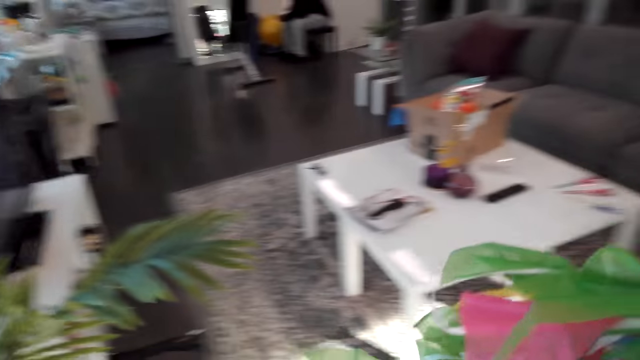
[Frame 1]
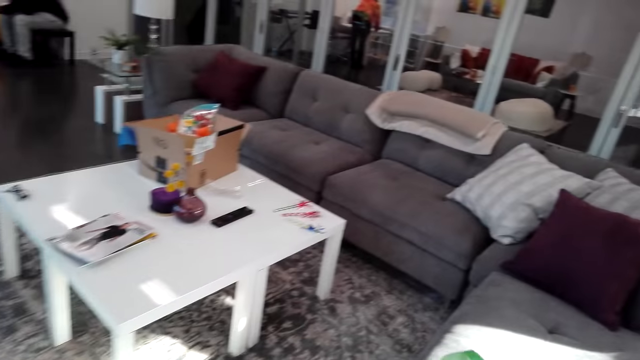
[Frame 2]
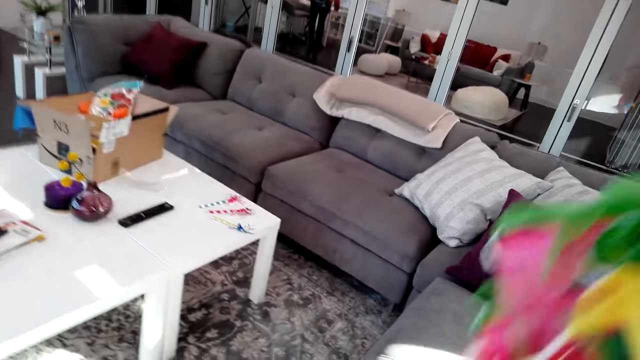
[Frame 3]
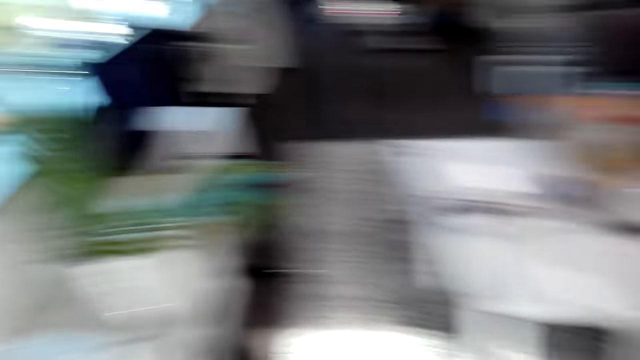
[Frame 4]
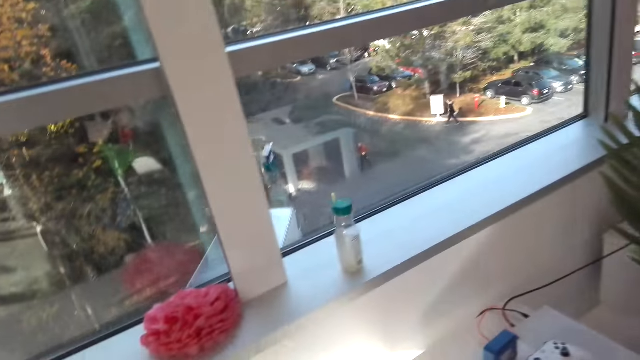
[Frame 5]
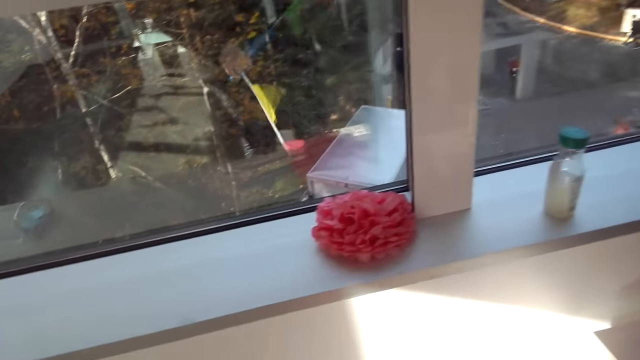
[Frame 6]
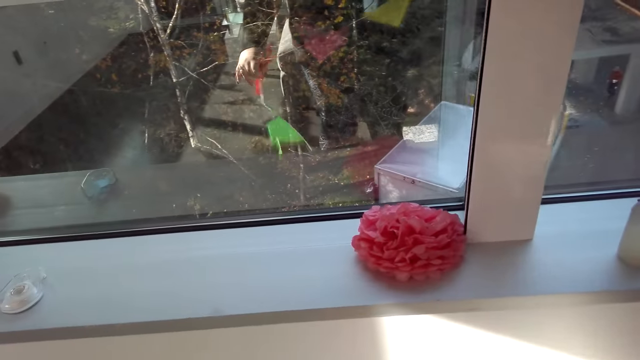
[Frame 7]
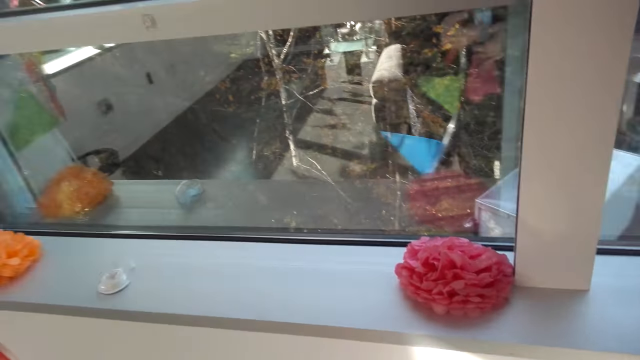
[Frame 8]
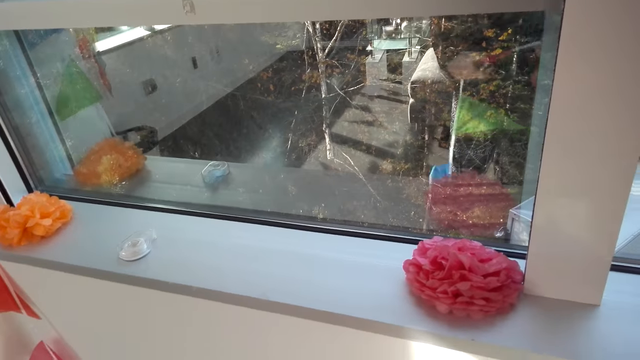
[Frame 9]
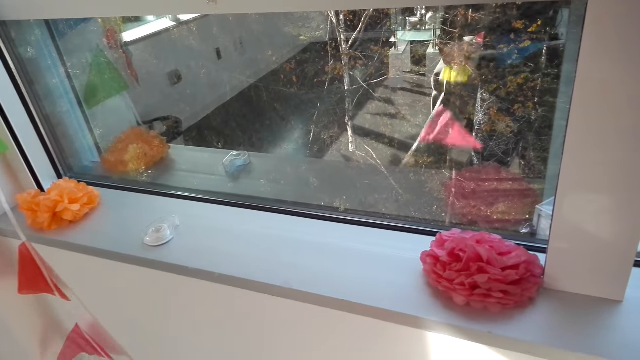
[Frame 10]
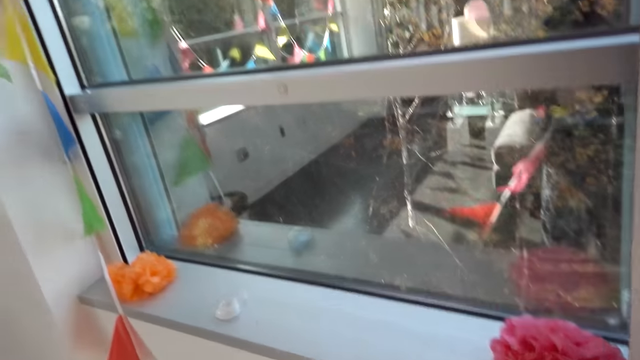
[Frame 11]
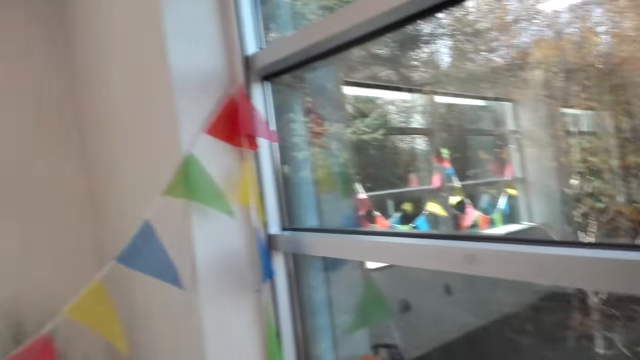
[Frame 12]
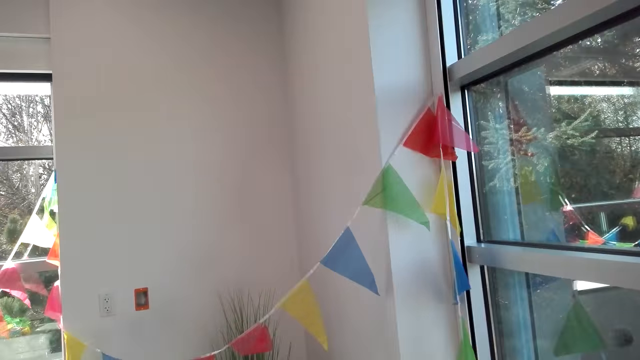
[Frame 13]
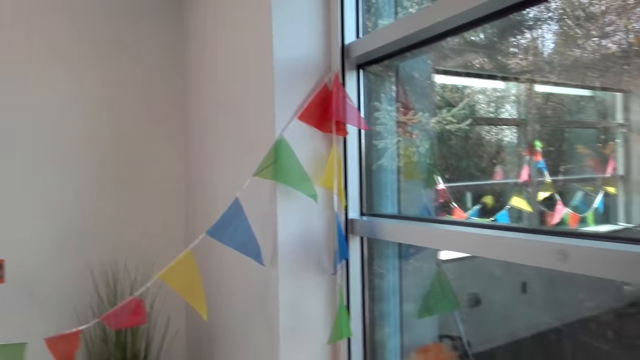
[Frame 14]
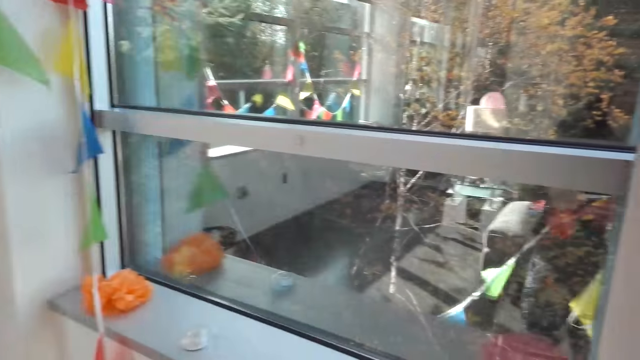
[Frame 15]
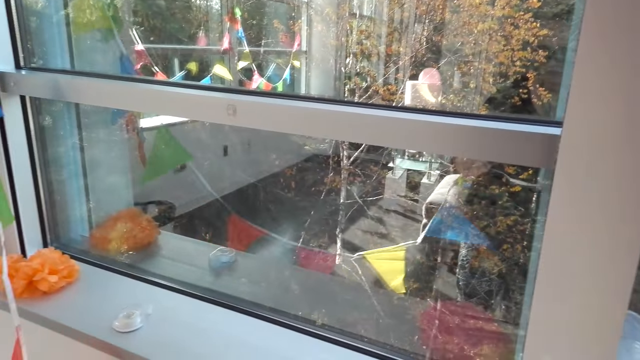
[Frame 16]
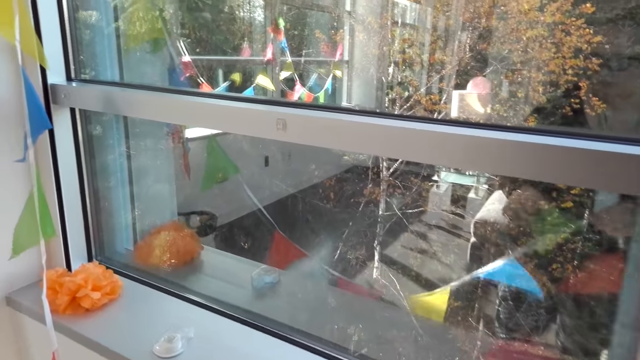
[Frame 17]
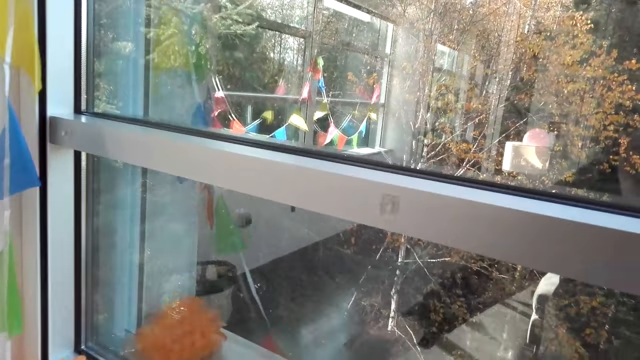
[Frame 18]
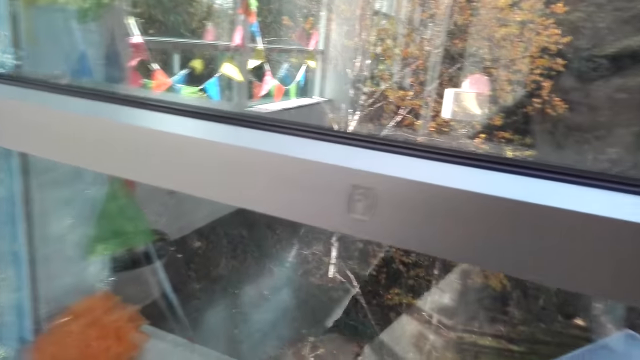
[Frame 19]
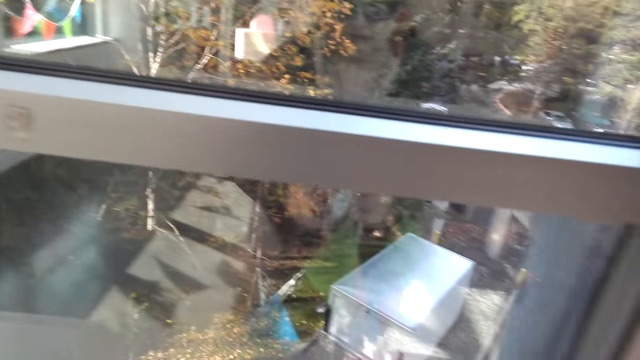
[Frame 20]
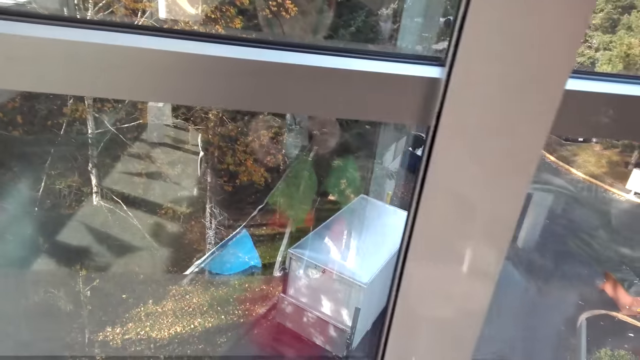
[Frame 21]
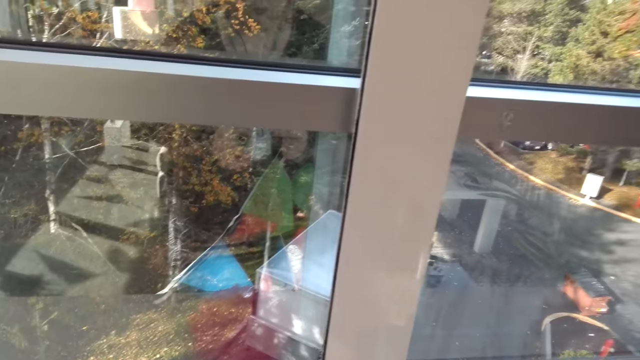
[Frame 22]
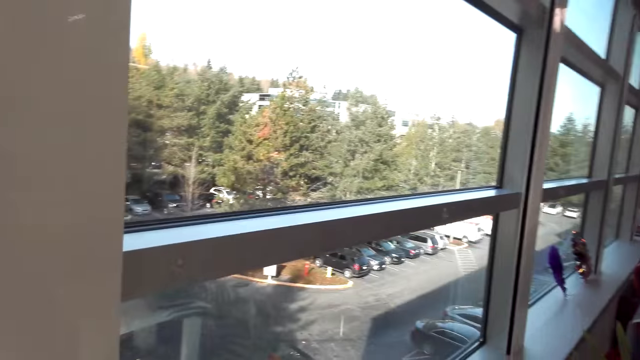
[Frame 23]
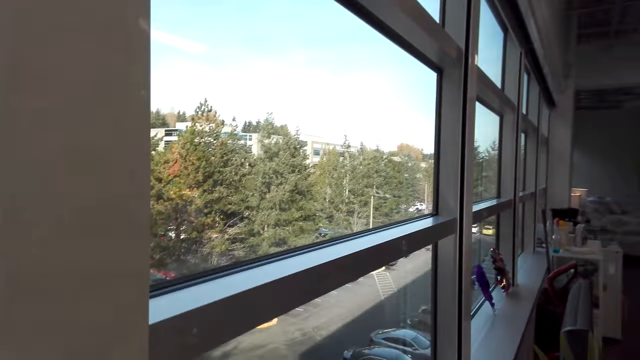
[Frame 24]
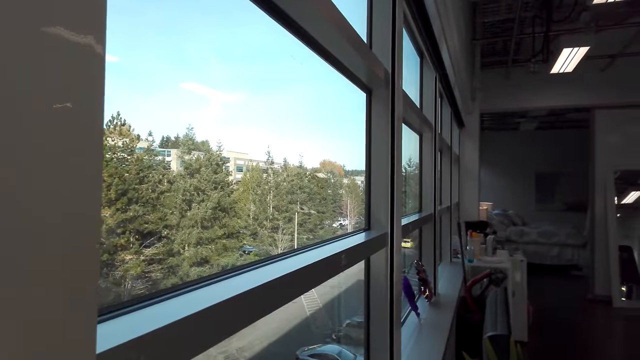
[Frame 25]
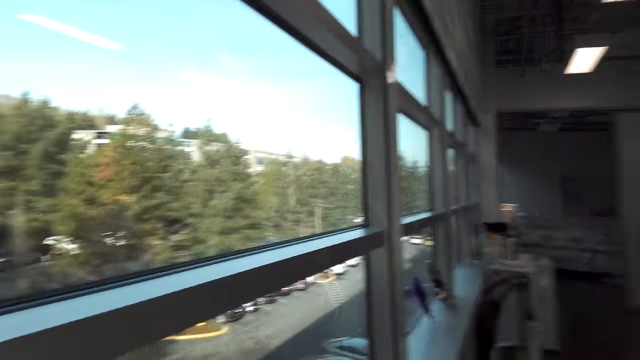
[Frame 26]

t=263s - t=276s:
The camera wearer picks up the masking tape.

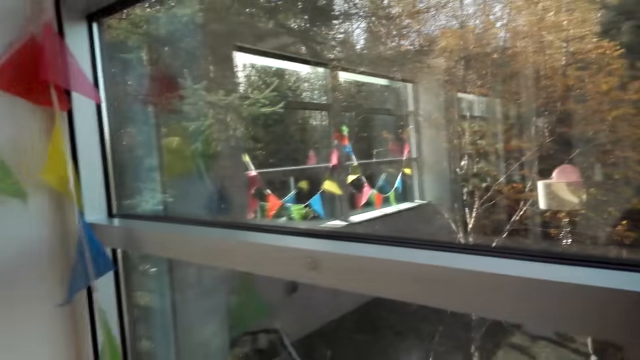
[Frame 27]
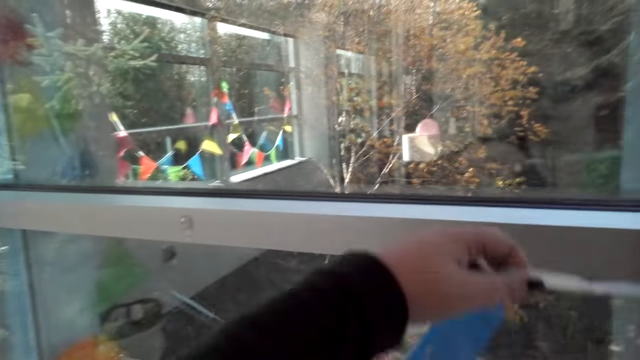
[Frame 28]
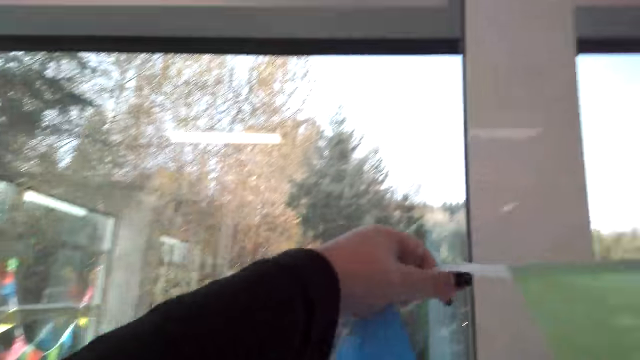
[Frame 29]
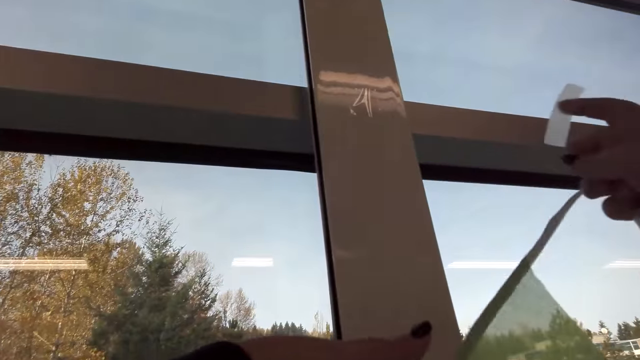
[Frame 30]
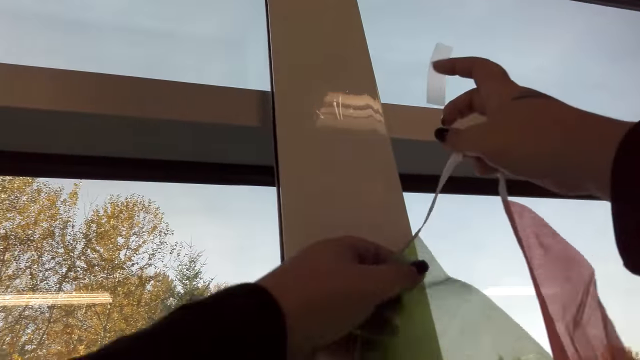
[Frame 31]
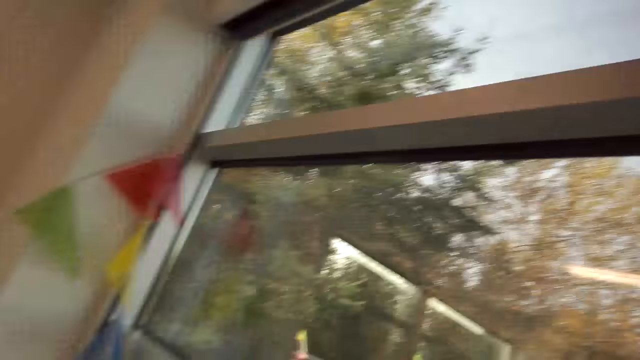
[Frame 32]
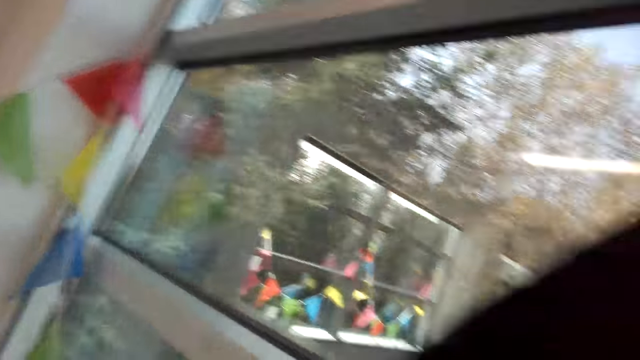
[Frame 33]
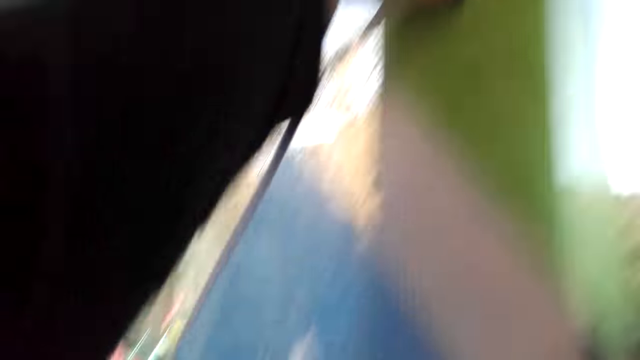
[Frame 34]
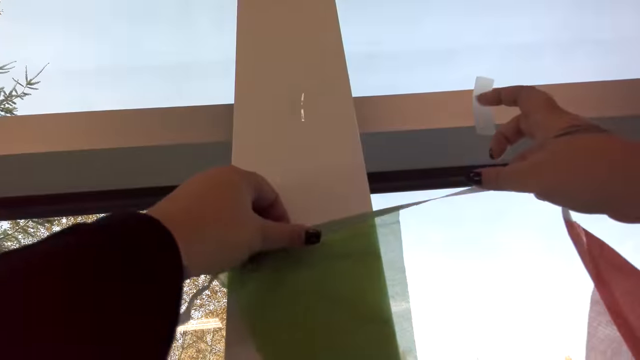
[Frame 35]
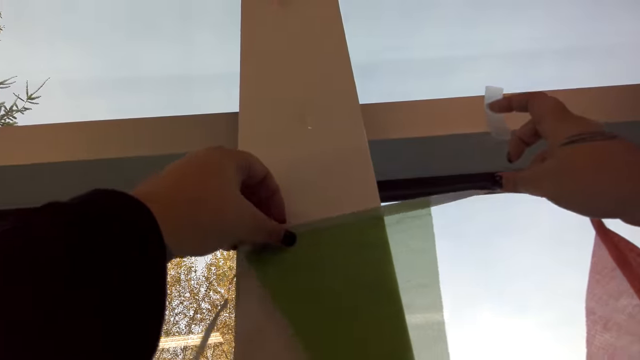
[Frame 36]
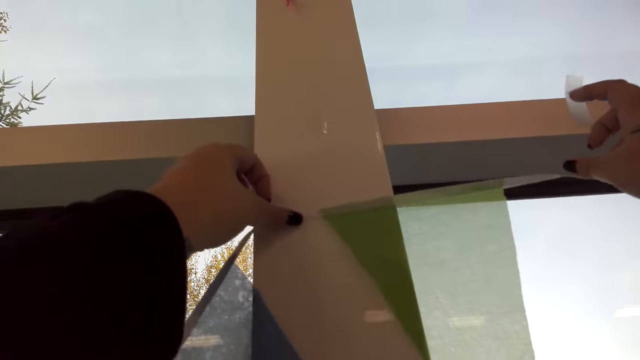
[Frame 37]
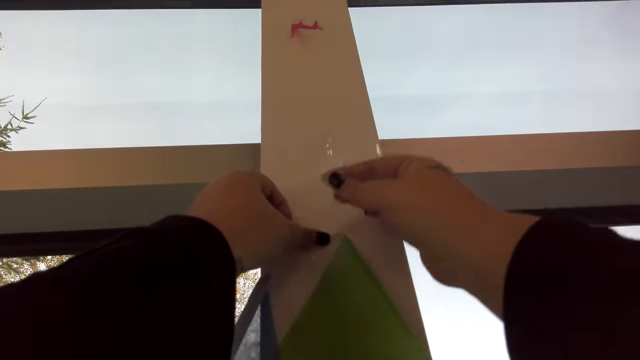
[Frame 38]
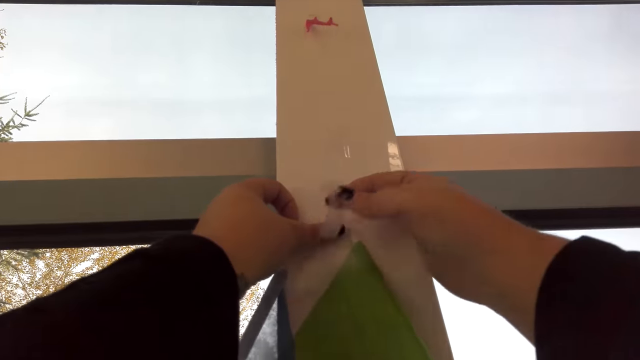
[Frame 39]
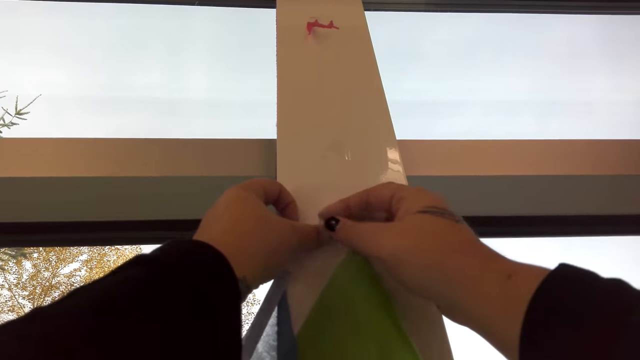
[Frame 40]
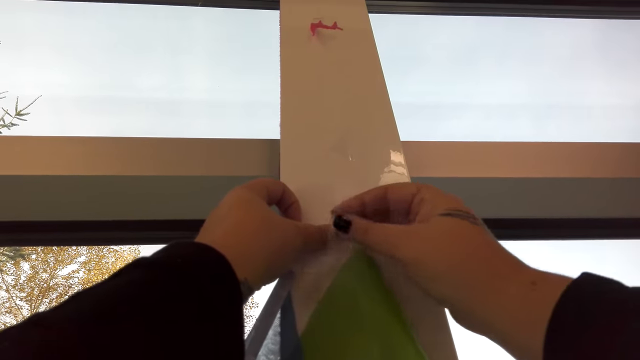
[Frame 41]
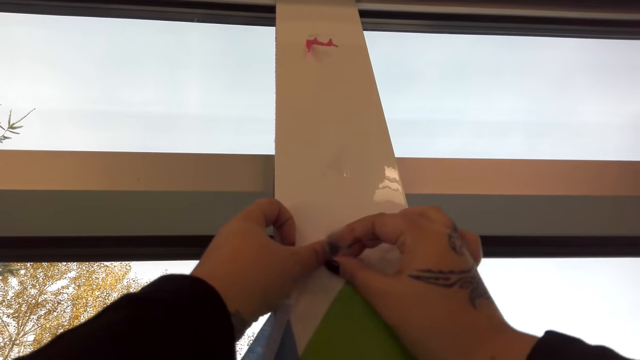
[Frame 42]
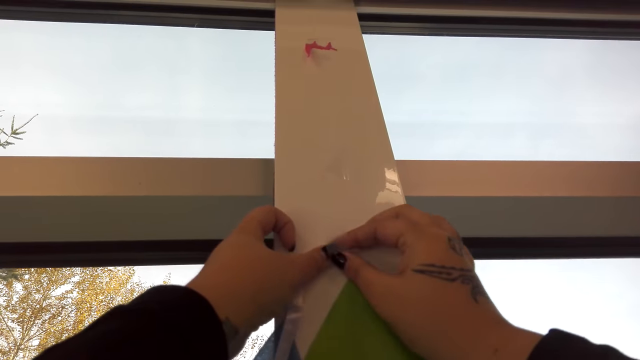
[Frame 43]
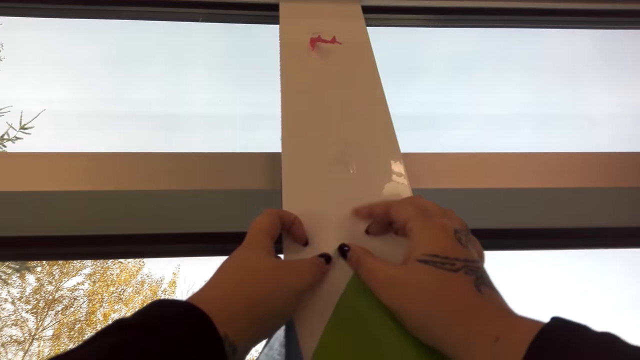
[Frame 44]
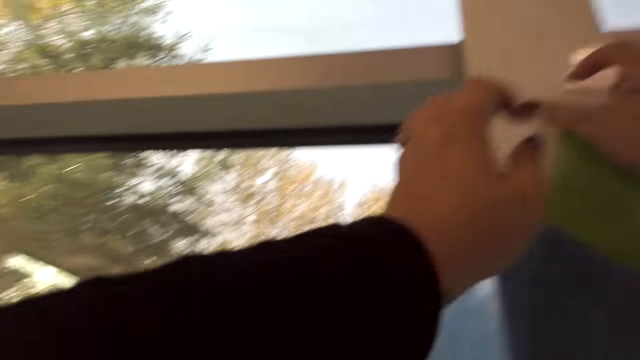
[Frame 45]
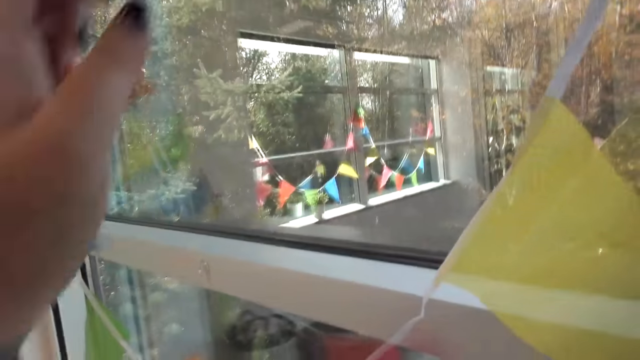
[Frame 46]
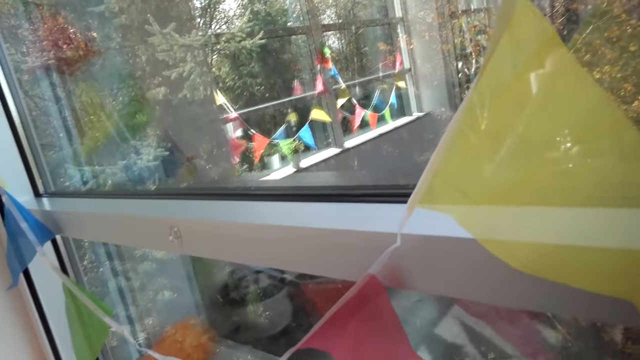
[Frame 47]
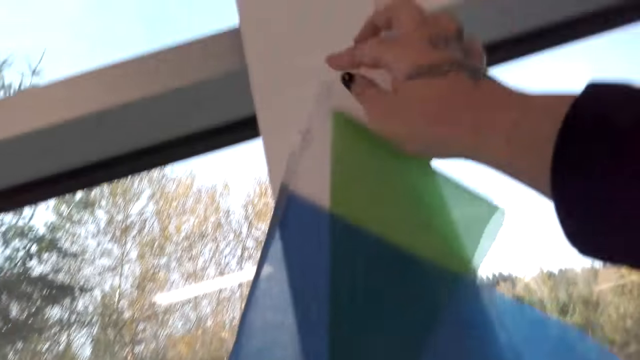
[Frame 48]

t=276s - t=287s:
The camera wearer sticks the triangular decorations on the wall.
